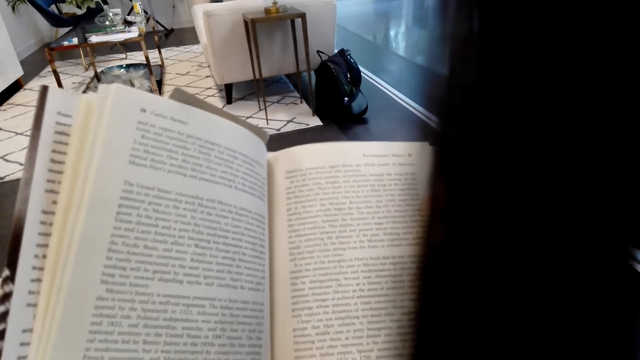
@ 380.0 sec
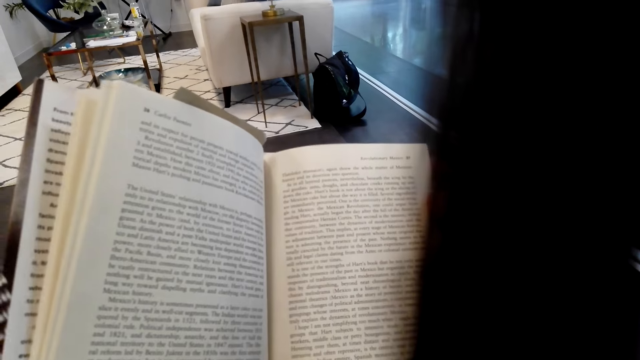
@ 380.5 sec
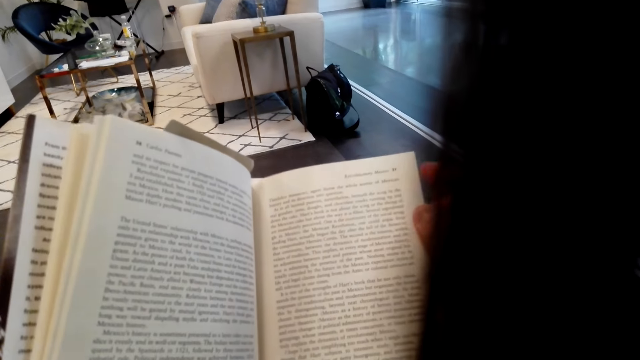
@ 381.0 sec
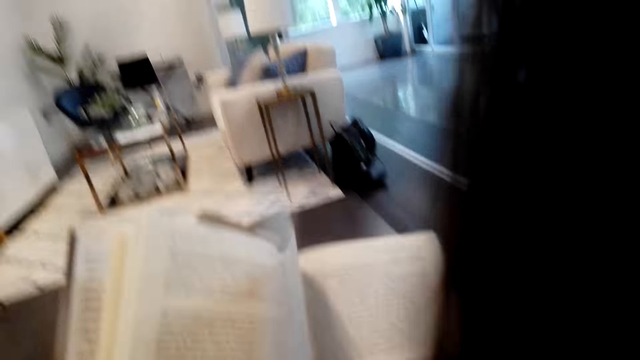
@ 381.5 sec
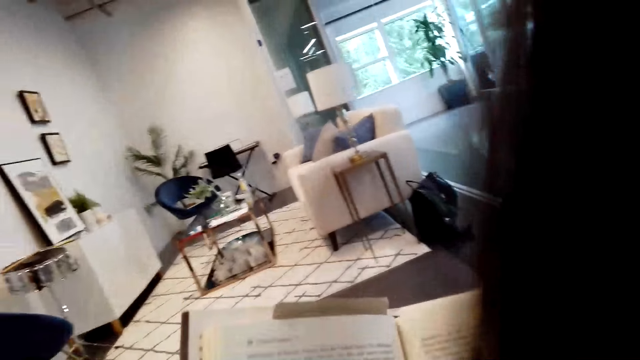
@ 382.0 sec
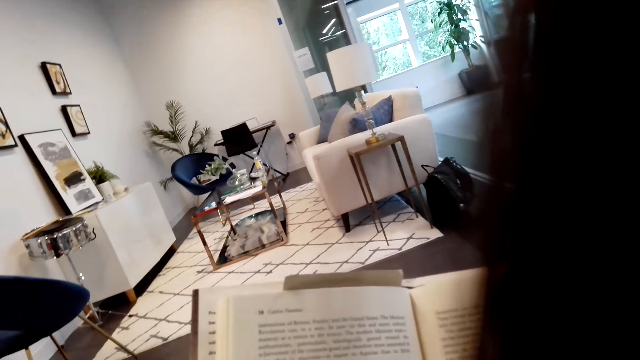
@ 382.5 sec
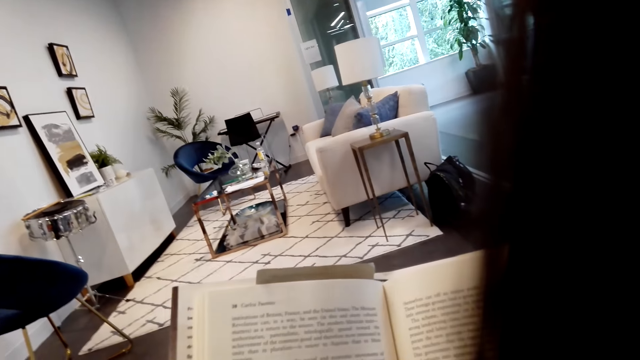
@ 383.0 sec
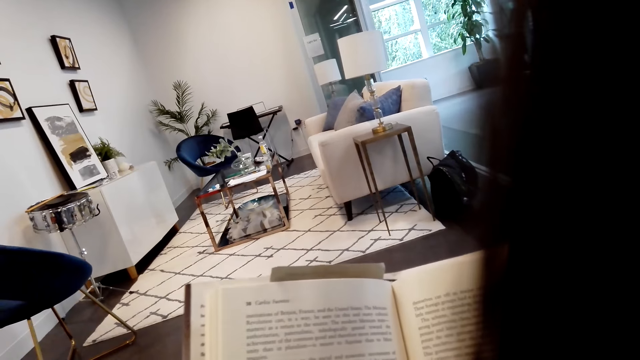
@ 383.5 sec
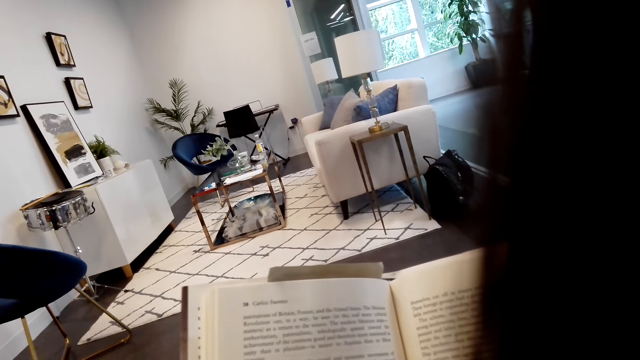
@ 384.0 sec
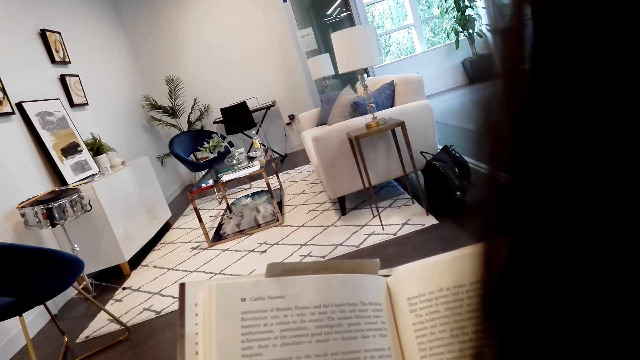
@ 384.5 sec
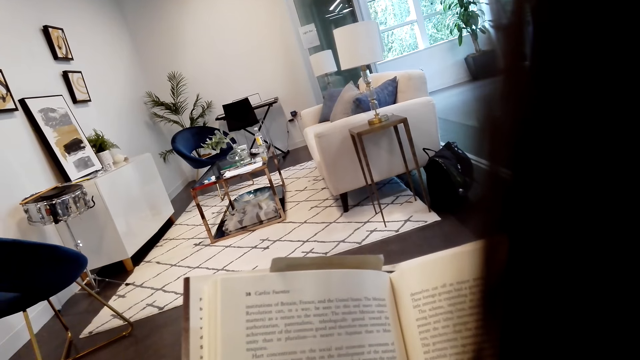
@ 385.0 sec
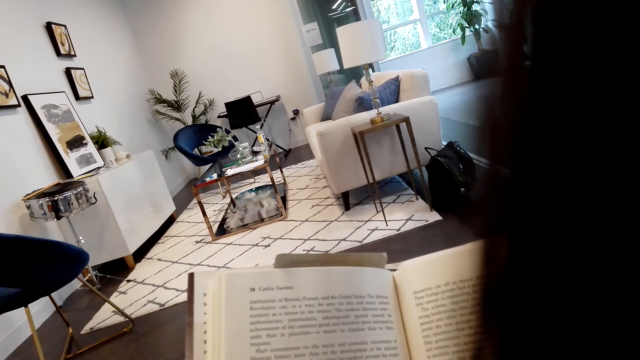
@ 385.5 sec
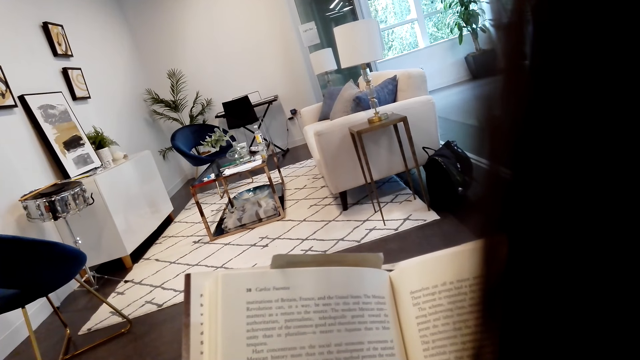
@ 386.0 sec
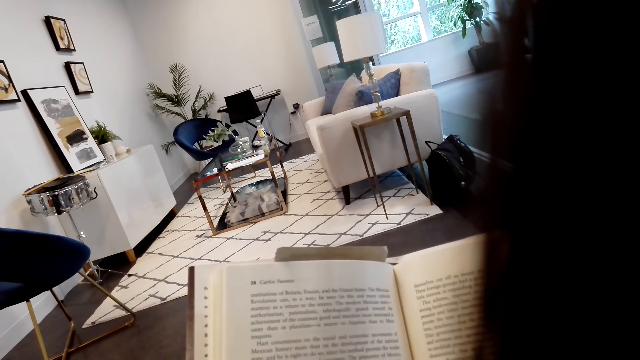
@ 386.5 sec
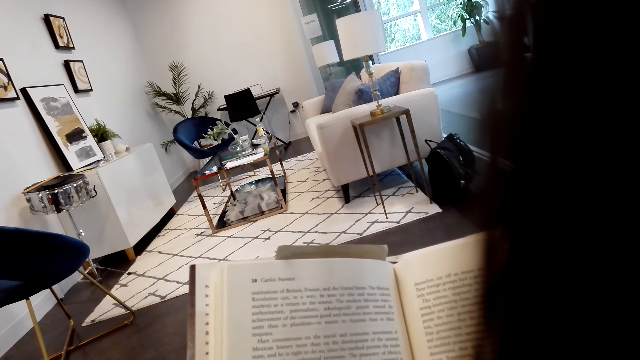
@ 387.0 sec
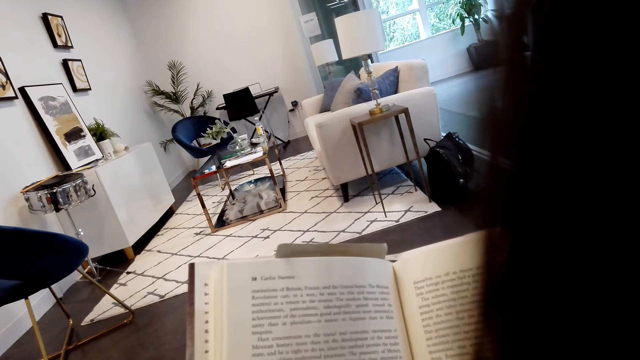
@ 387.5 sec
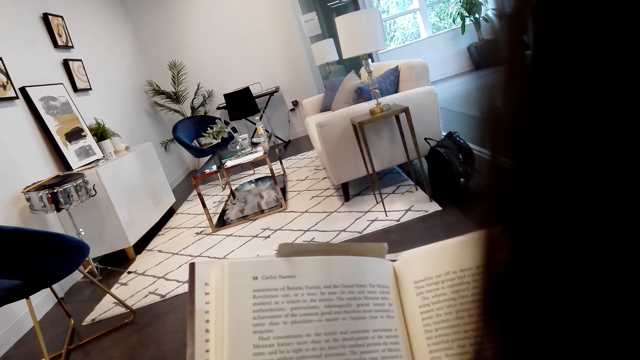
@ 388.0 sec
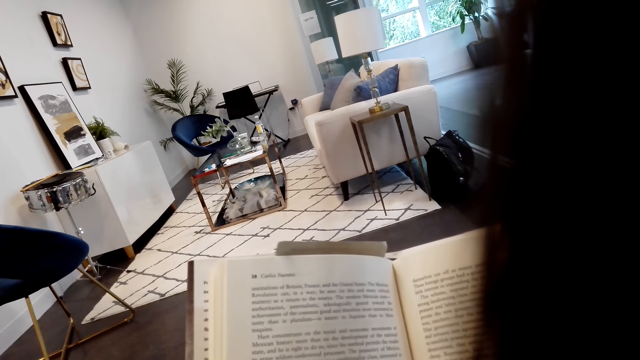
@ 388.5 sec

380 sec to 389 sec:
The camera wearer turns a page. They read a book.

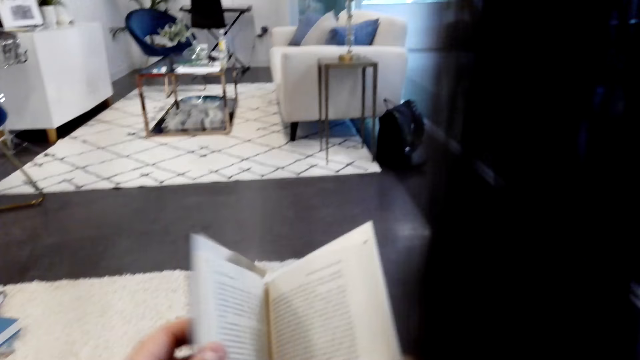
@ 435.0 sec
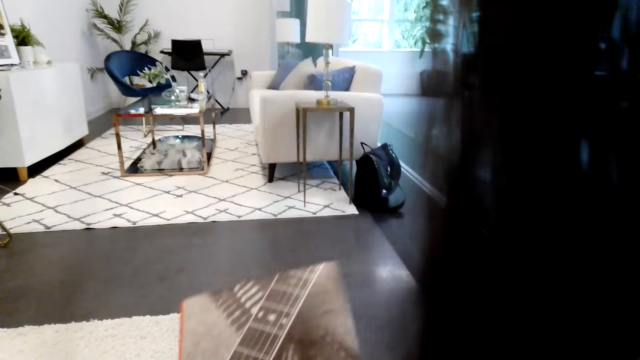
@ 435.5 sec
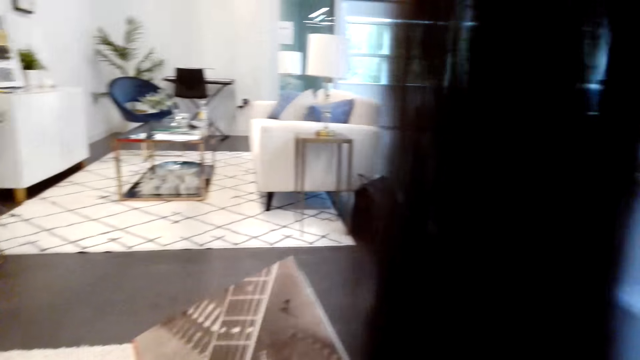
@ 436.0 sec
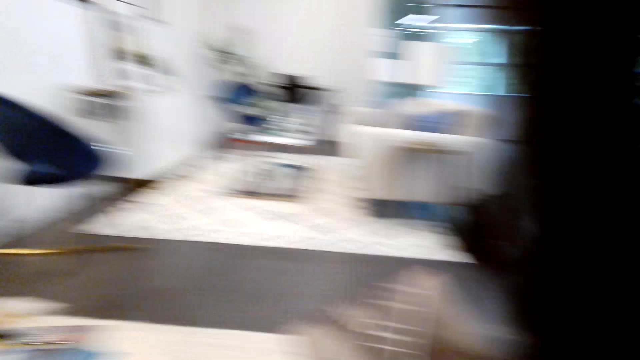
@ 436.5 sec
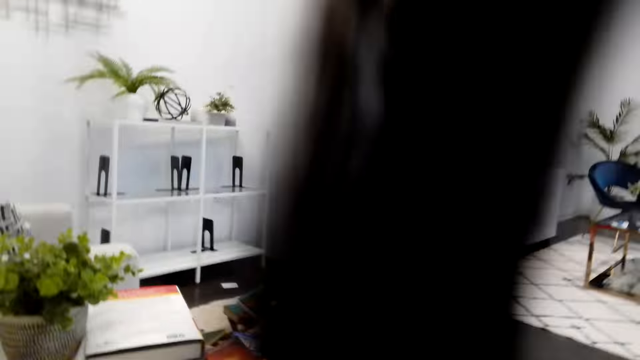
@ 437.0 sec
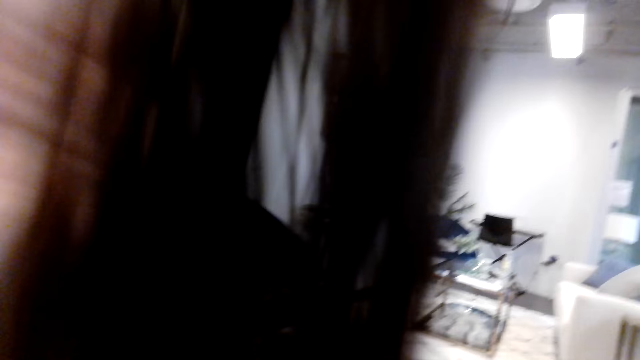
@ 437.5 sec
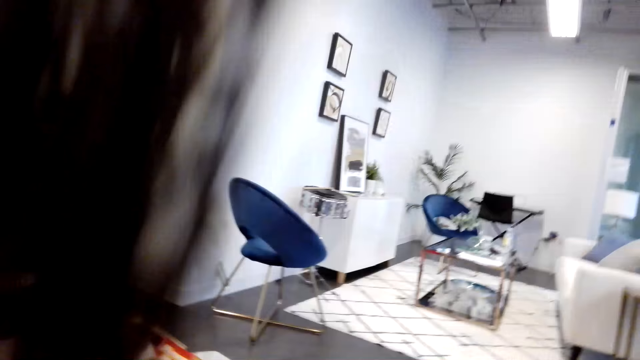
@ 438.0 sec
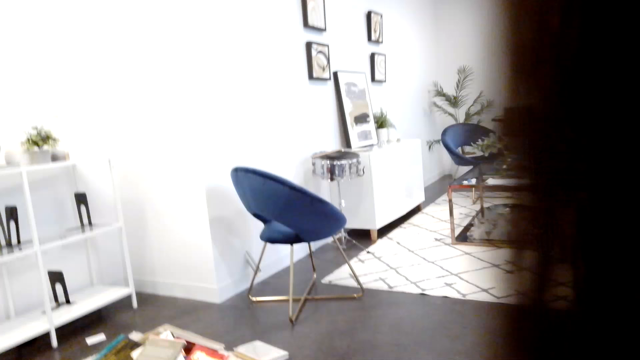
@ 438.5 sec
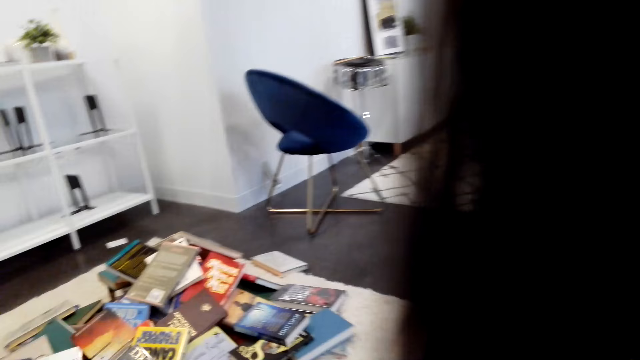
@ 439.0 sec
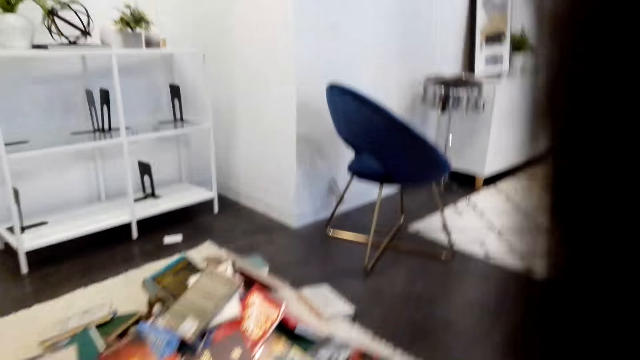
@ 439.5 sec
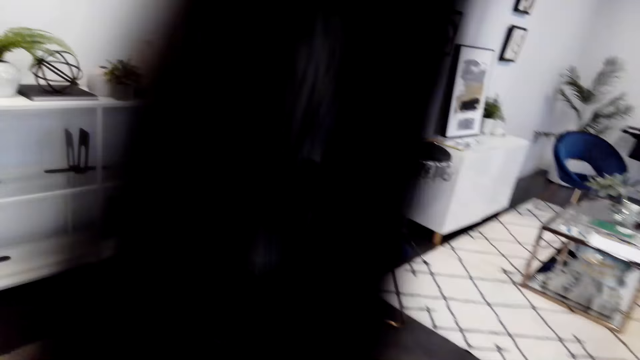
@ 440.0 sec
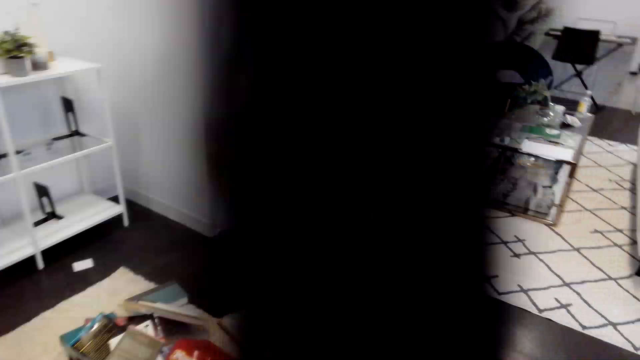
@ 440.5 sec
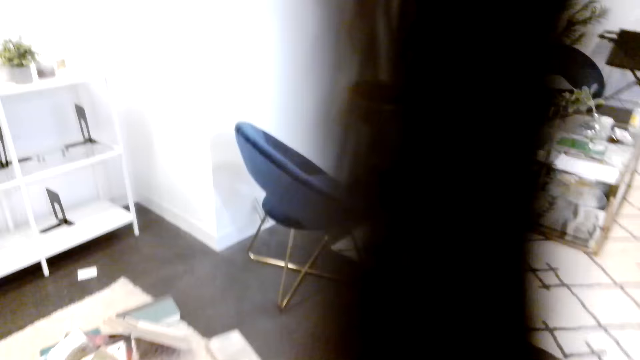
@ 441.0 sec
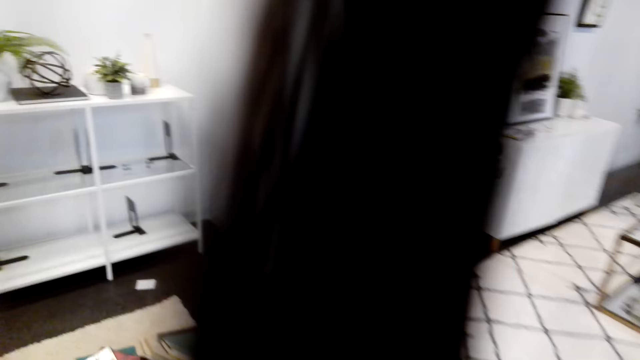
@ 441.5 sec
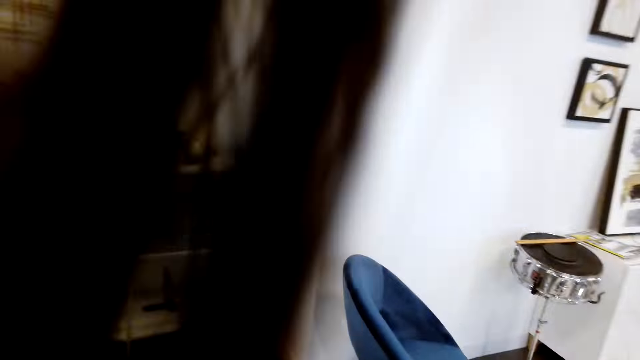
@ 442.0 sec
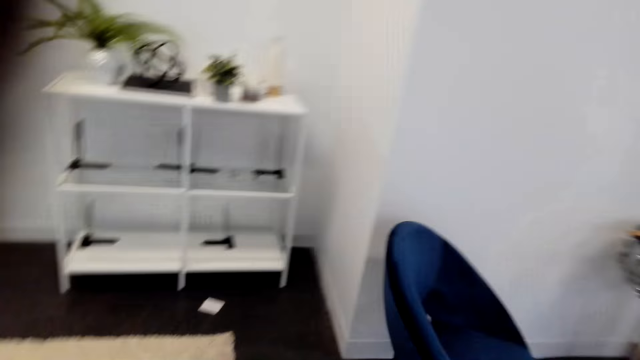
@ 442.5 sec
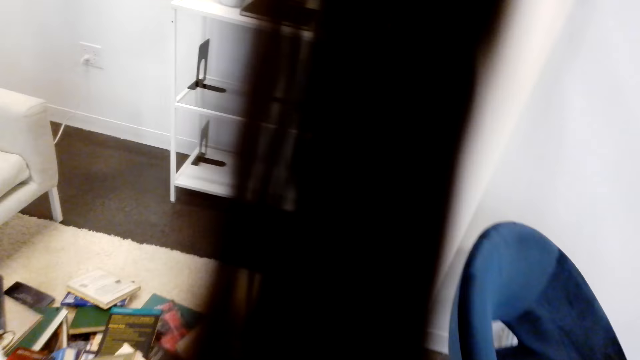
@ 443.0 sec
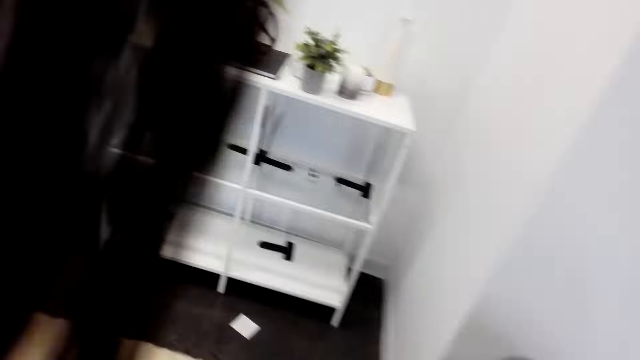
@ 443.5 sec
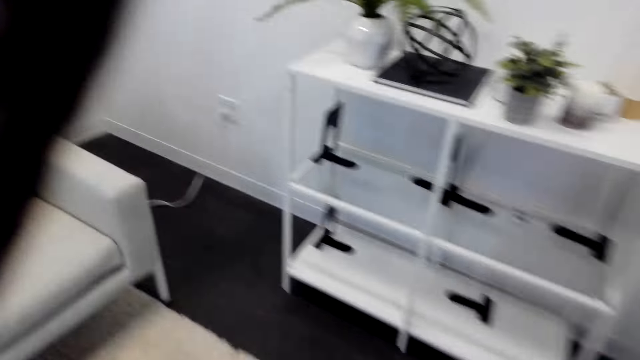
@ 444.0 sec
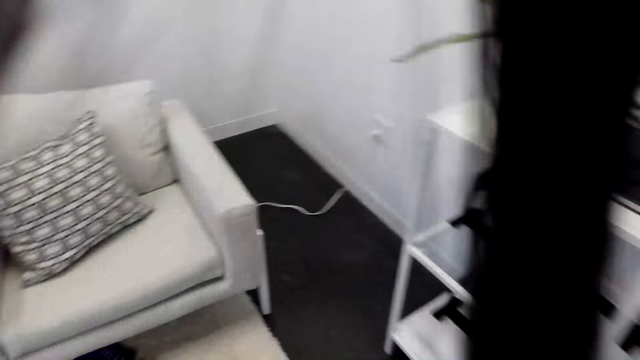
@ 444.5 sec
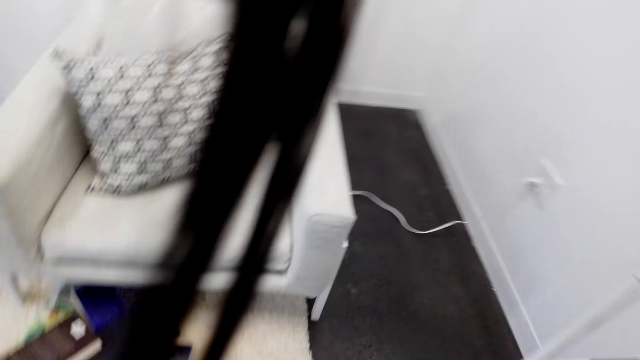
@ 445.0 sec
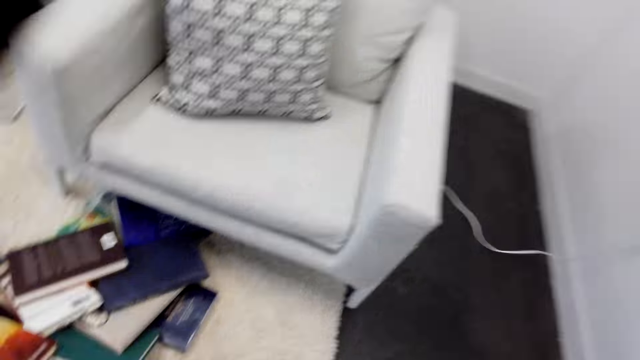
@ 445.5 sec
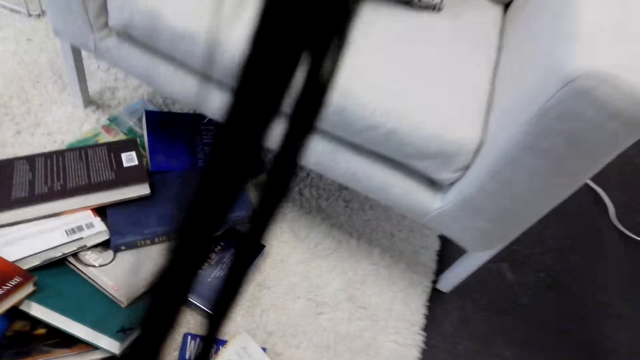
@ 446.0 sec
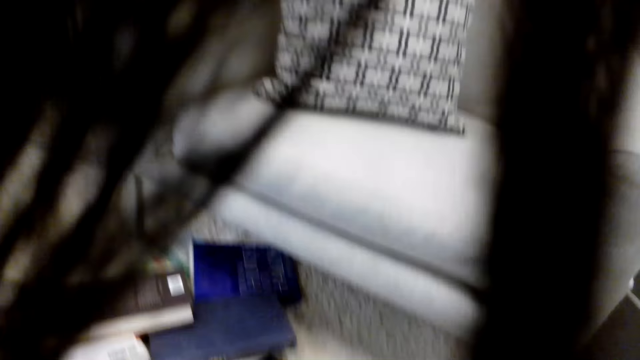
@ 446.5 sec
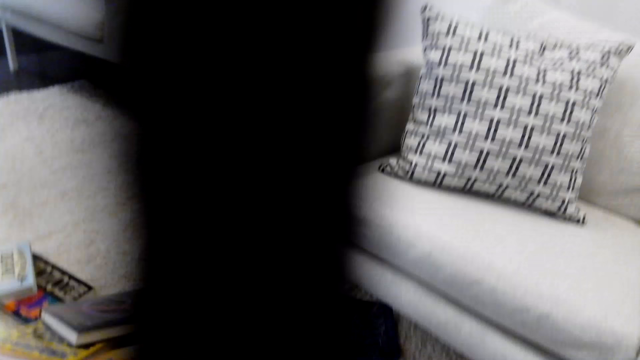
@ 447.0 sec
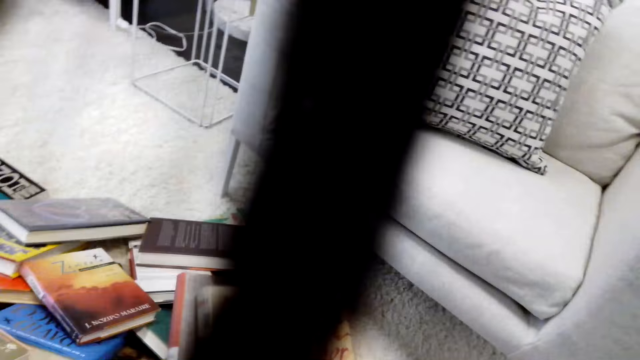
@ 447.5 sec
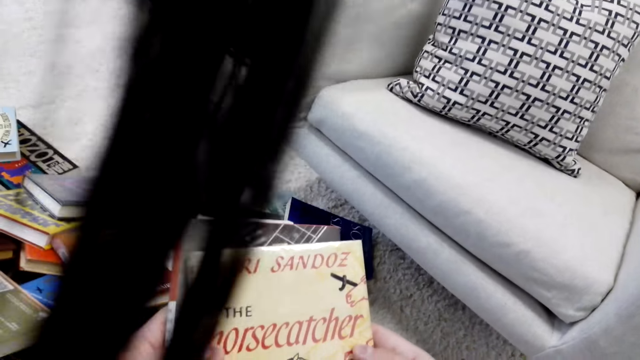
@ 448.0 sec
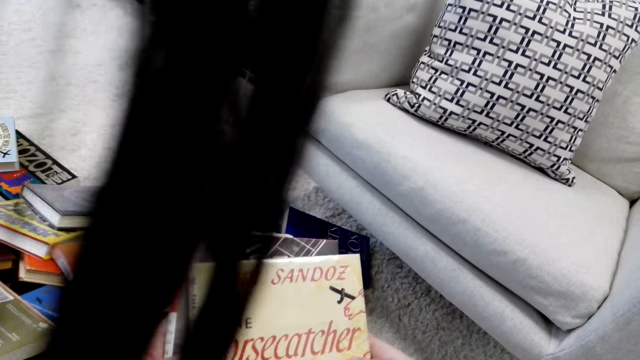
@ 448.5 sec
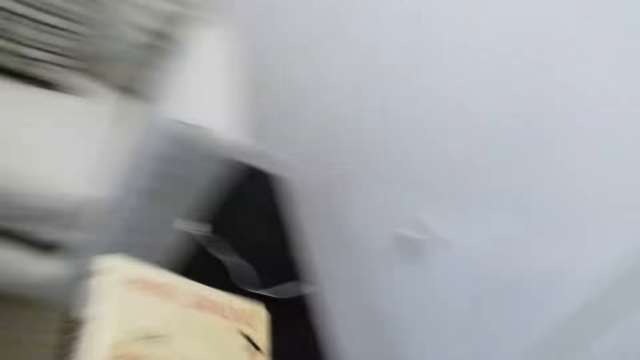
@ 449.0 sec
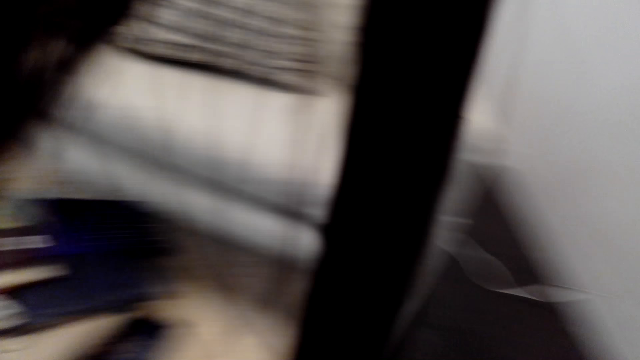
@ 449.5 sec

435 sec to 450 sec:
The camera wearer closes the book. They move. They walk towards the books on the floor. They pick up some books.
